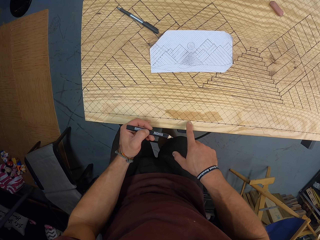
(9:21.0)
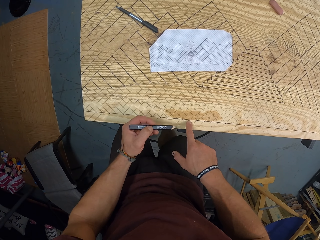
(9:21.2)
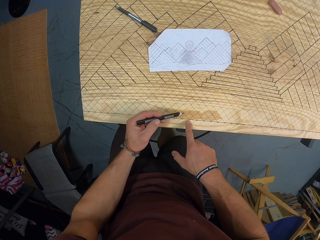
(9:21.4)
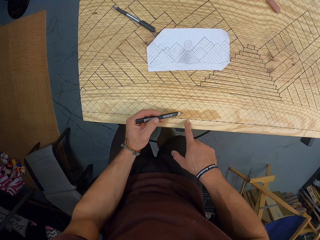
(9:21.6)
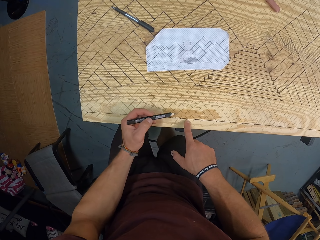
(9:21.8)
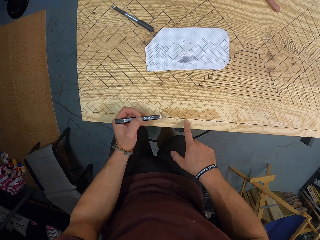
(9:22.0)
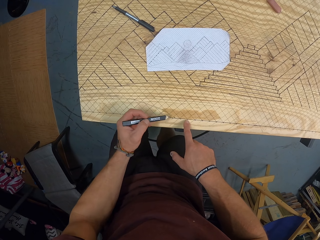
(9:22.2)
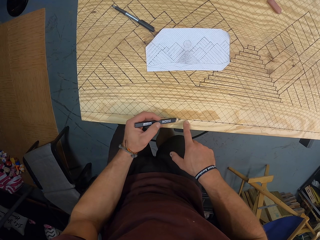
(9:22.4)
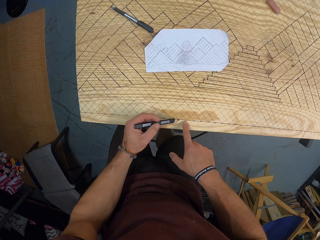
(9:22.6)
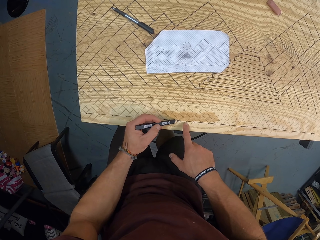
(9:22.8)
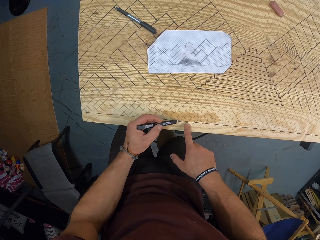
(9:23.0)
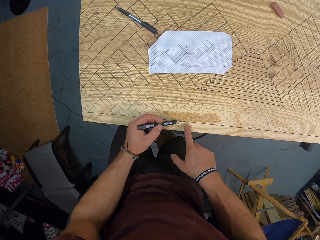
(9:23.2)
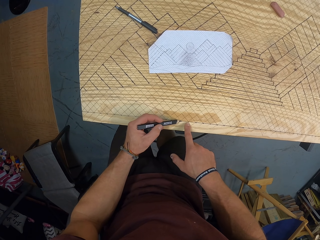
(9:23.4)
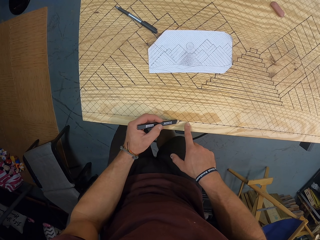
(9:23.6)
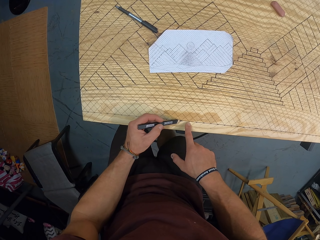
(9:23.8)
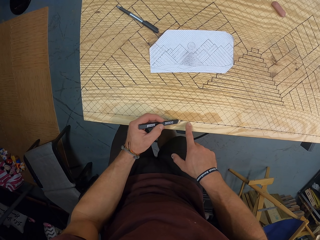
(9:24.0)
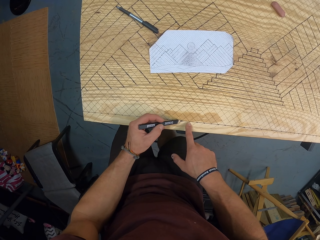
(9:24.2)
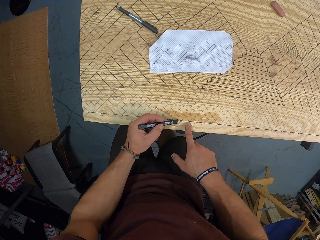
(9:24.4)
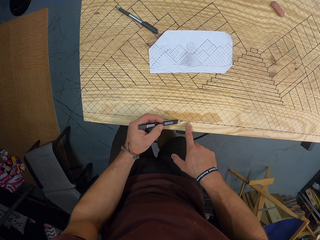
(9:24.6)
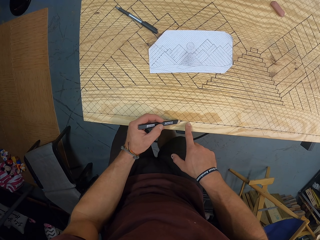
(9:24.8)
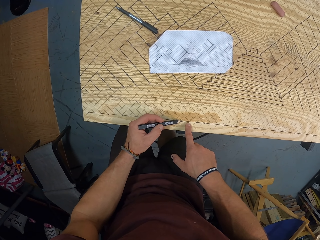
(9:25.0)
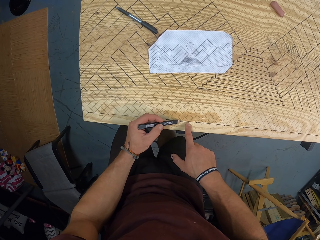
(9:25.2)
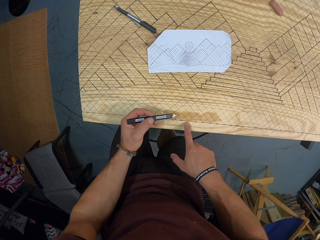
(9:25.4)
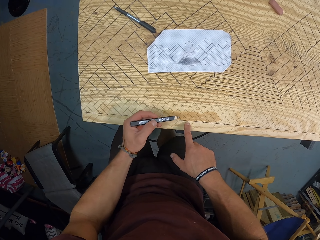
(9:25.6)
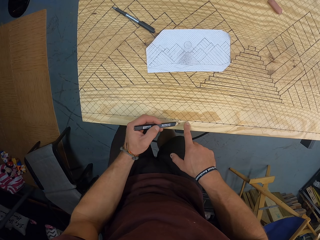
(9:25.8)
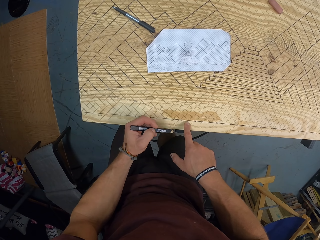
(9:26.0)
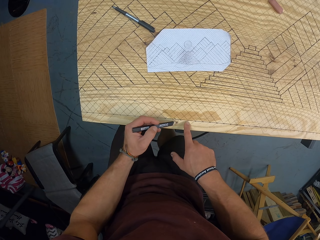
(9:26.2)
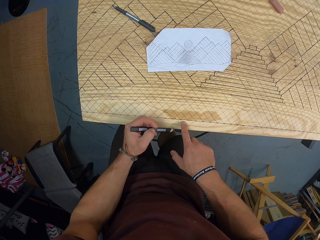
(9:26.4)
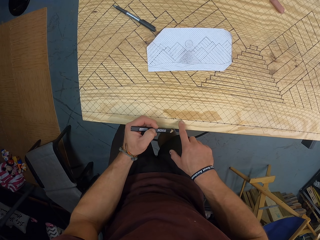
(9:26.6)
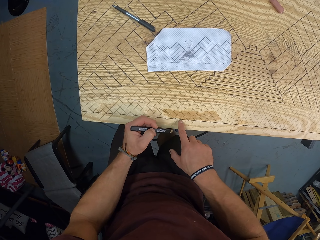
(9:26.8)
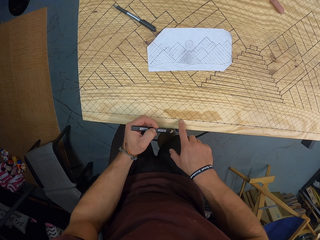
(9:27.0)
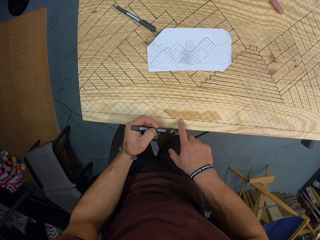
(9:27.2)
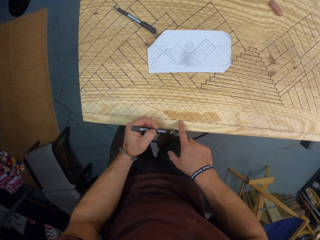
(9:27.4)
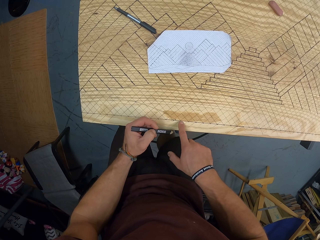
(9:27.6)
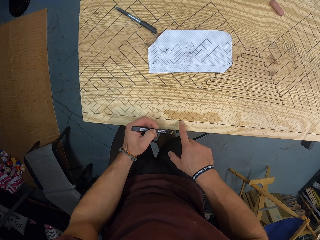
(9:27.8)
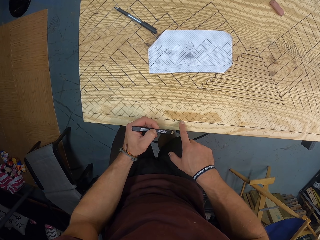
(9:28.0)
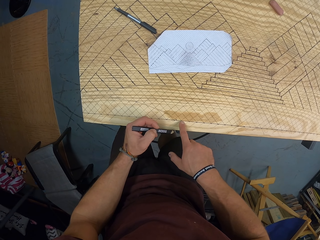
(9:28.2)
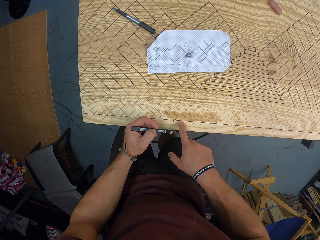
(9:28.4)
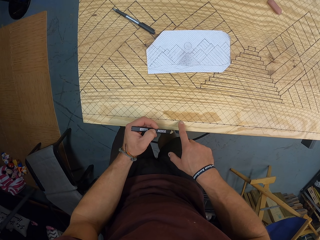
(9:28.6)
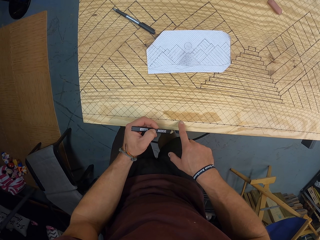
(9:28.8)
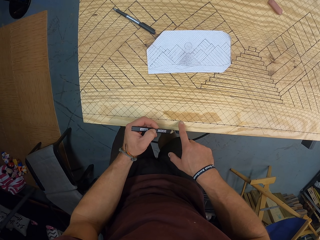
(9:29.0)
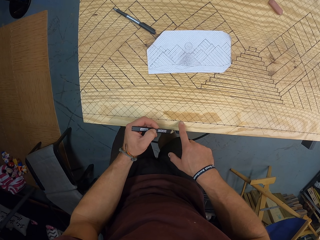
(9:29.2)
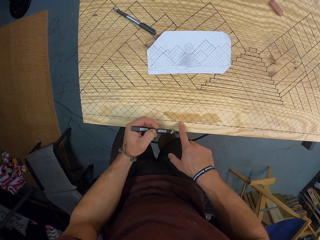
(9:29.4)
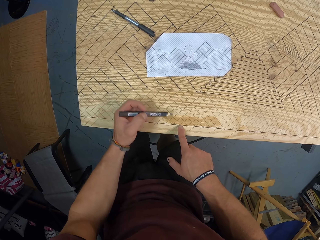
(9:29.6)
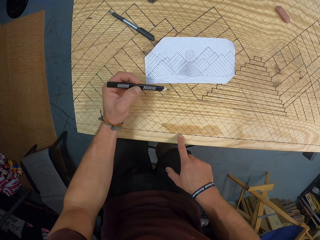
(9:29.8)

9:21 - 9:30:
The camera wearer draws on the table with a pen. He places the pen in his left hand on the table. He points at the table with a finger.

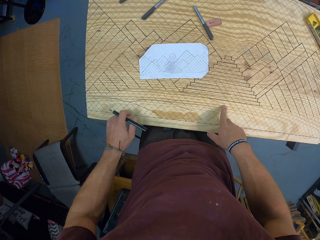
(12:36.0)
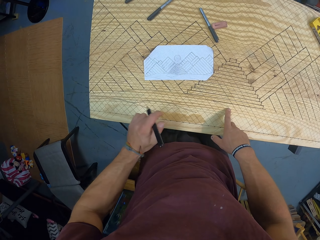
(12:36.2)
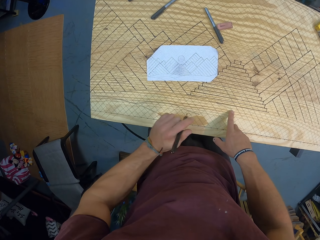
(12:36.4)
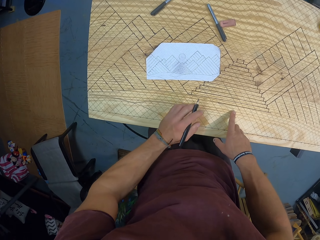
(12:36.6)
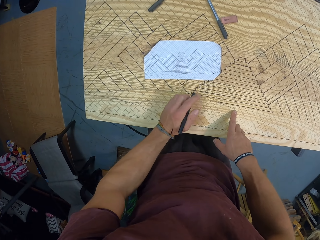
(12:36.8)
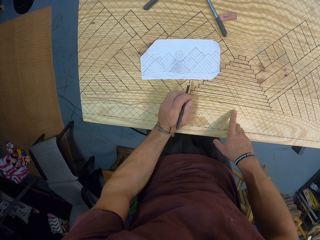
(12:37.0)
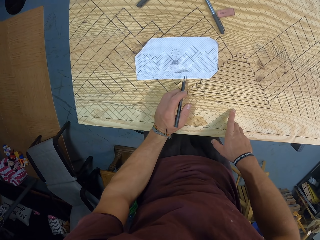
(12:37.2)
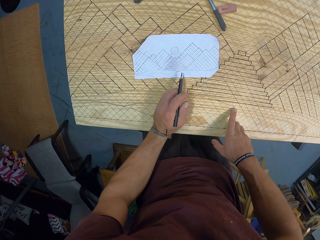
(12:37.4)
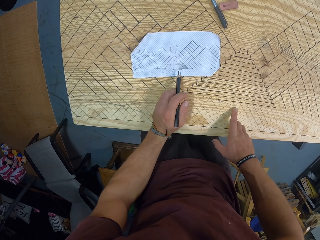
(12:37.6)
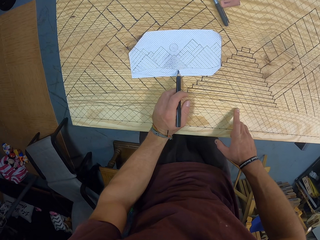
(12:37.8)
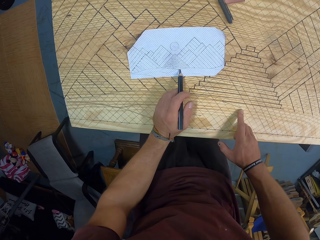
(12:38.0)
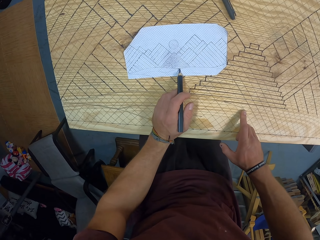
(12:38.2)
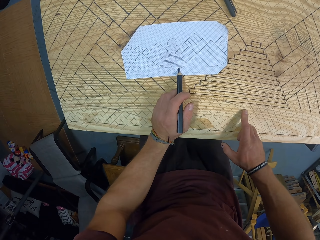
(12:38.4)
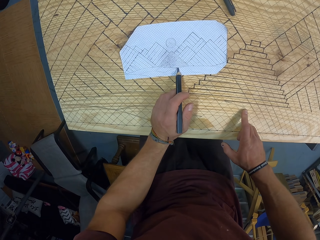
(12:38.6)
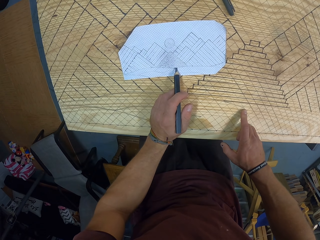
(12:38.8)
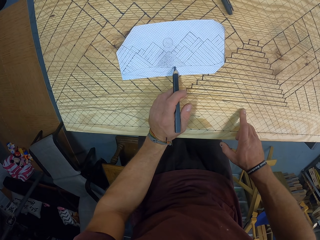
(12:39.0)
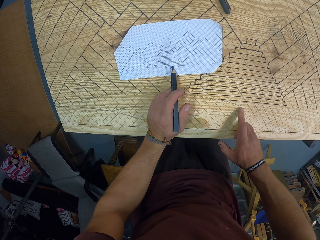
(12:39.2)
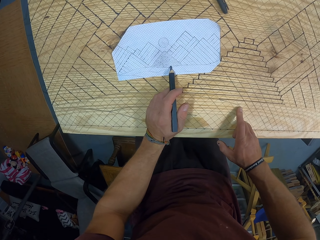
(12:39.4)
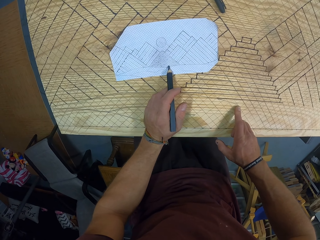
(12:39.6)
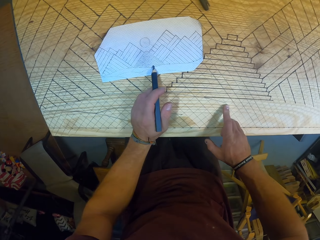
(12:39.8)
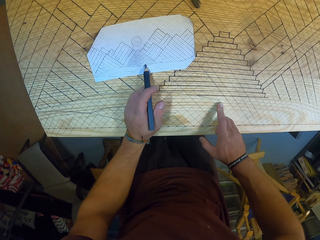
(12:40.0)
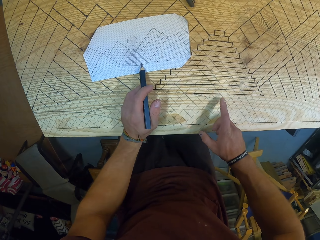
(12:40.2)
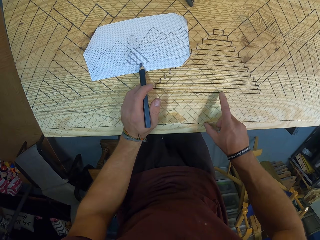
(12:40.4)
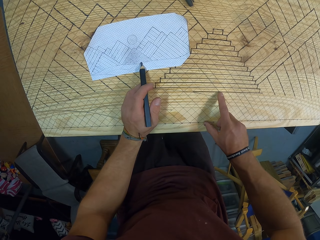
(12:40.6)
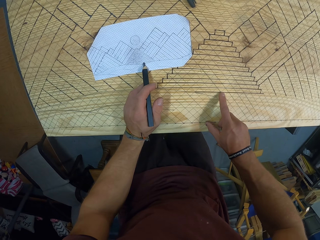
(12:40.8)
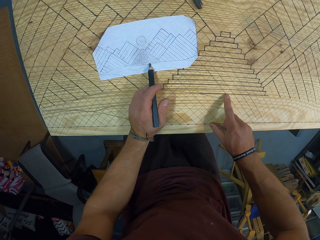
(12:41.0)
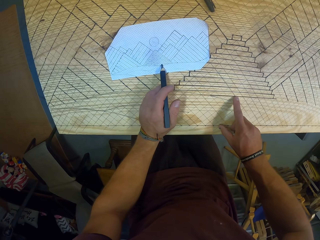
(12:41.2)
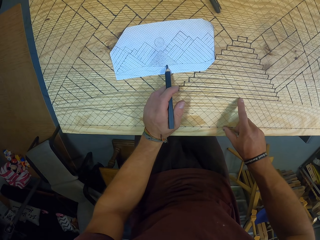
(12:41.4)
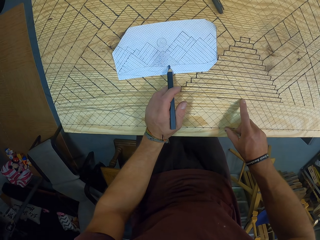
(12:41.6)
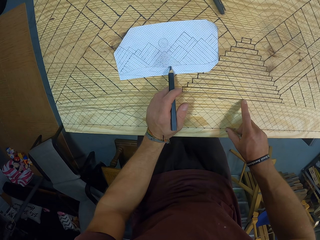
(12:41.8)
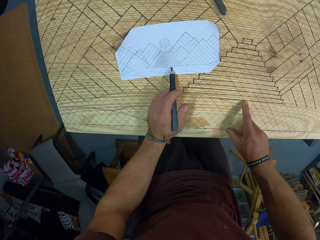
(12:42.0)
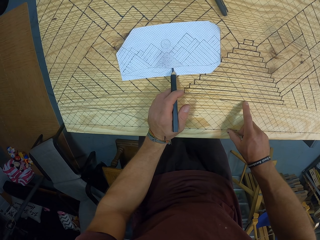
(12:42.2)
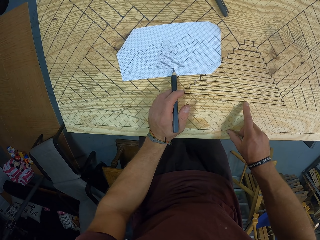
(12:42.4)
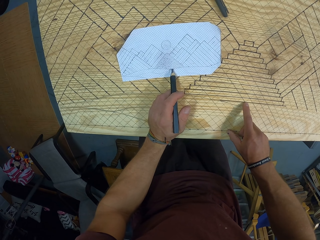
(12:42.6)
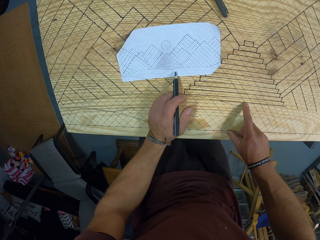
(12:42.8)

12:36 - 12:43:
The camera wearer points on the paper and the table. He draws on the paper on the table with the pen with his left hand.

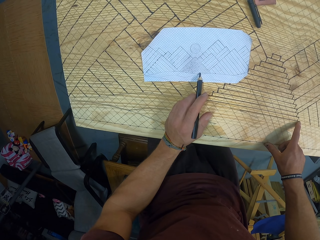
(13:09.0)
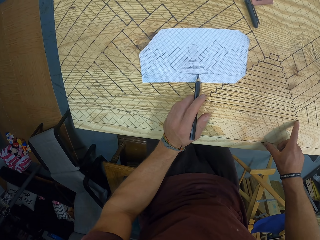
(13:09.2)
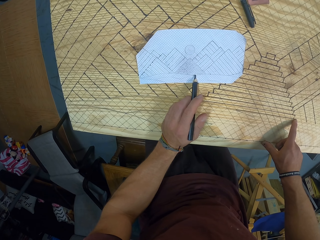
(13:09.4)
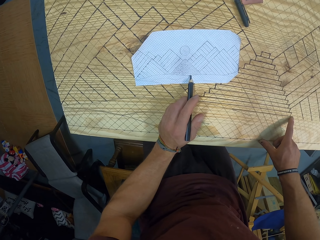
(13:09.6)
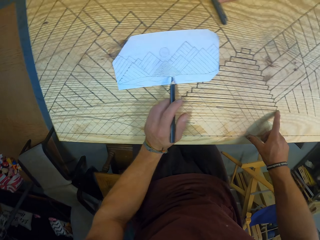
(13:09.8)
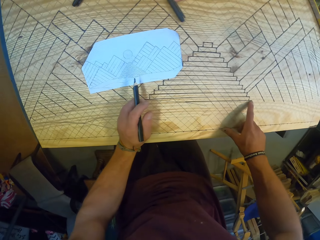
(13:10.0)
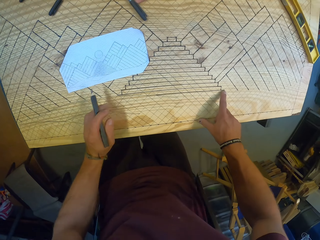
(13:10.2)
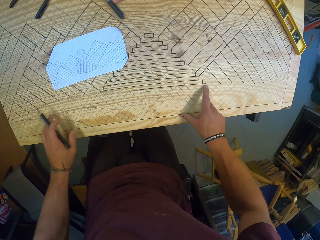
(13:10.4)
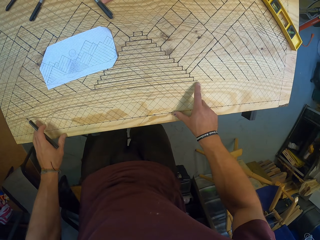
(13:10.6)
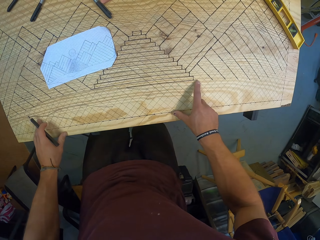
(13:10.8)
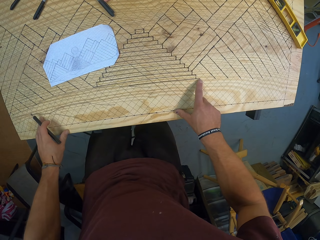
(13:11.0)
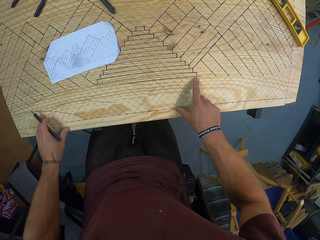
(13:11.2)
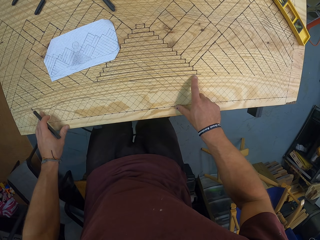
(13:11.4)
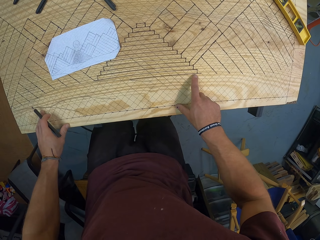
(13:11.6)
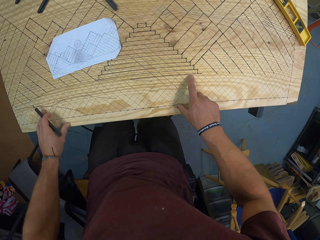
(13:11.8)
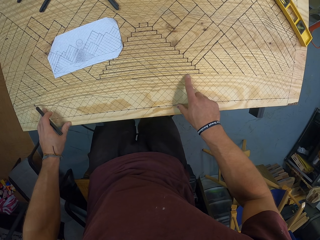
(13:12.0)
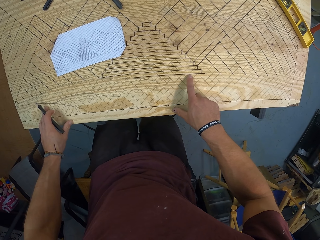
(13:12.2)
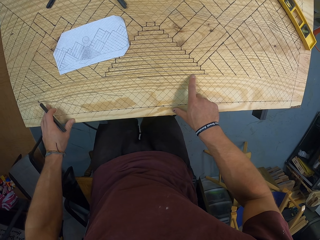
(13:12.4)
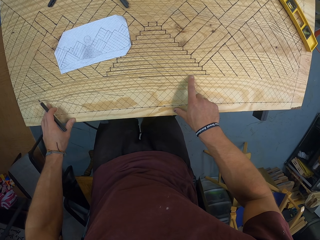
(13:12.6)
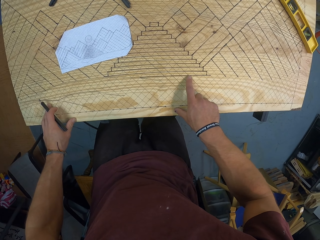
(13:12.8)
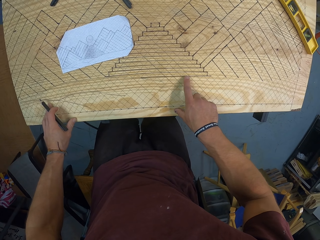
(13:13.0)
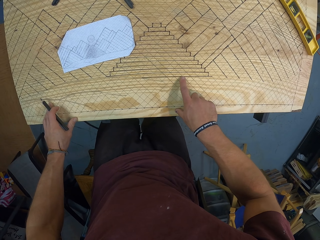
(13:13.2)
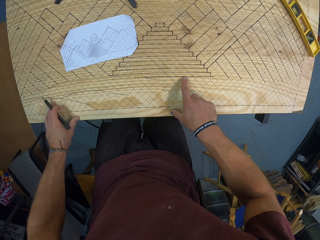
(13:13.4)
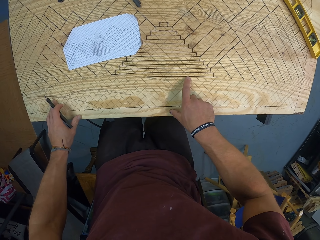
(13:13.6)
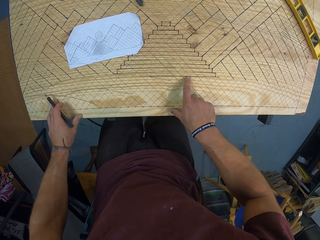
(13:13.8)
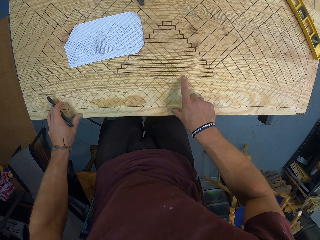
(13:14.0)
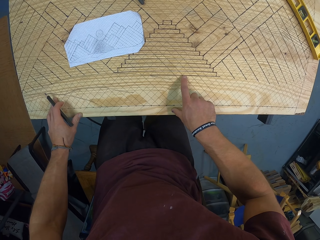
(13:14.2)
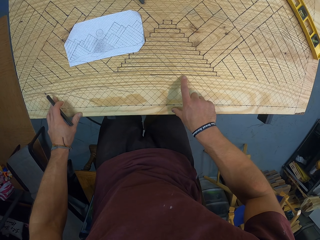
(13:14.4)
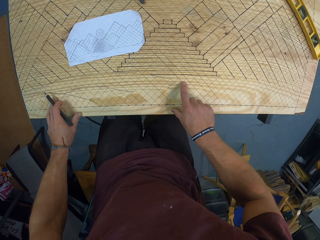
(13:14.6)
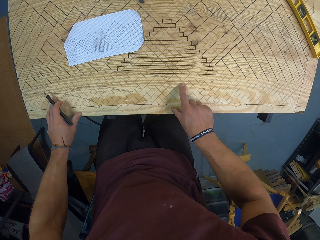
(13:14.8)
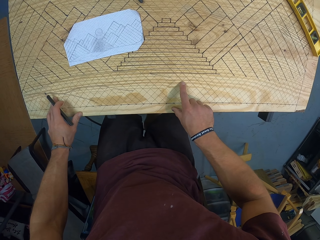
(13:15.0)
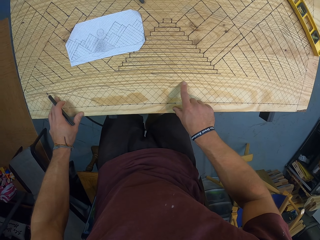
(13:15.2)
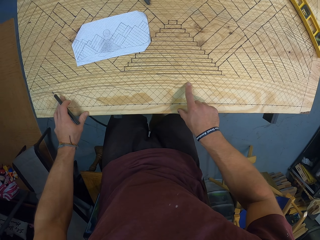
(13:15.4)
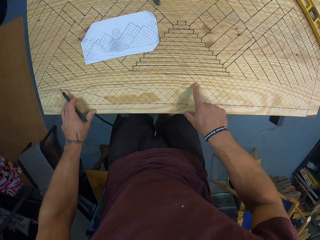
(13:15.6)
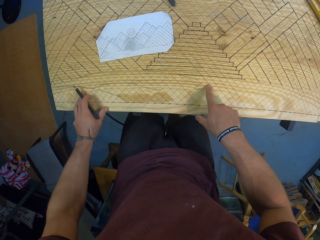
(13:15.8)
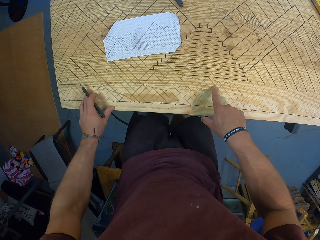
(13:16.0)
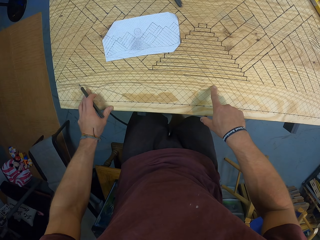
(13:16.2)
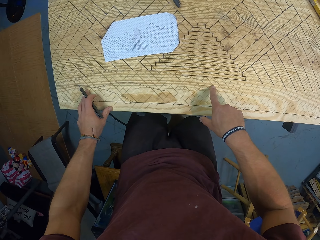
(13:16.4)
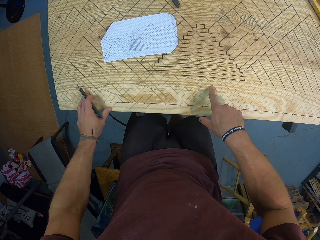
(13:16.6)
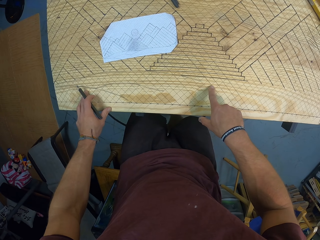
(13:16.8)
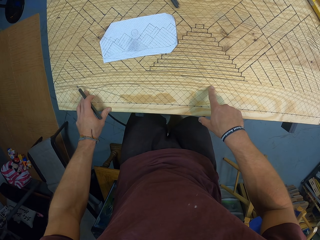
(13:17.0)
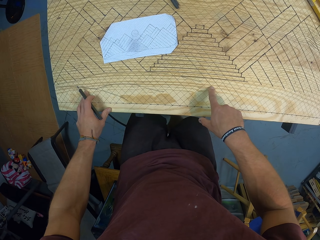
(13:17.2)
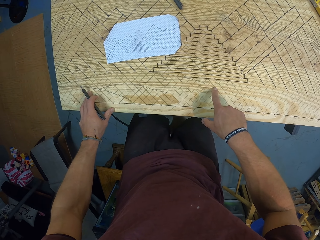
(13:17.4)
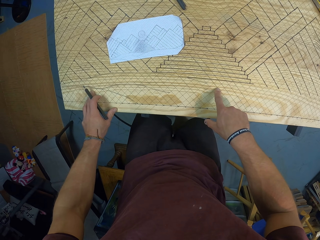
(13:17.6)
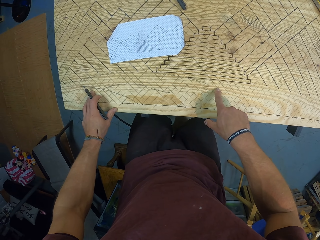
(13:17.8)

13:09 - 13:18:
The camera wearer places his left hand on the table.
